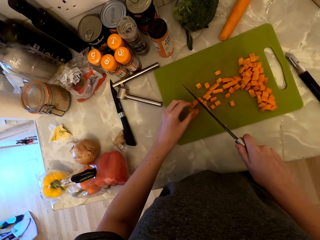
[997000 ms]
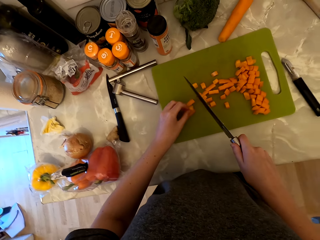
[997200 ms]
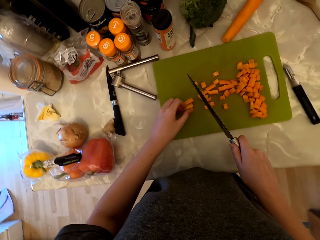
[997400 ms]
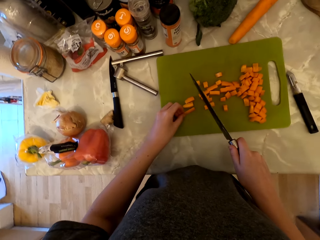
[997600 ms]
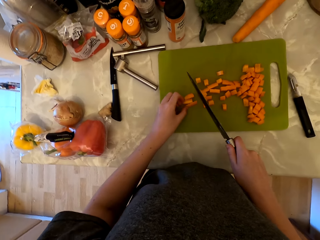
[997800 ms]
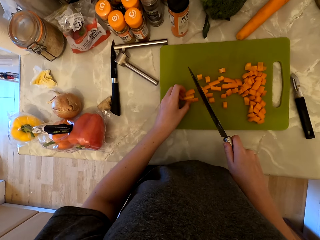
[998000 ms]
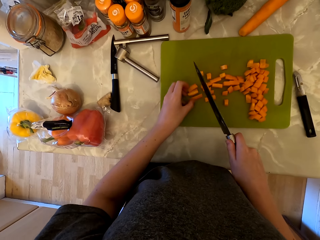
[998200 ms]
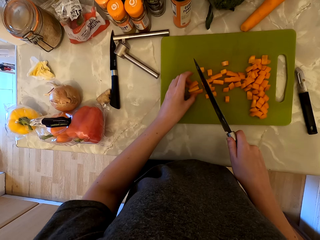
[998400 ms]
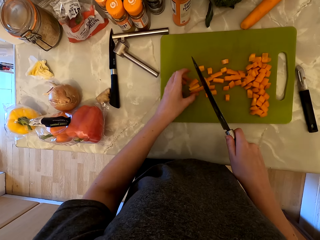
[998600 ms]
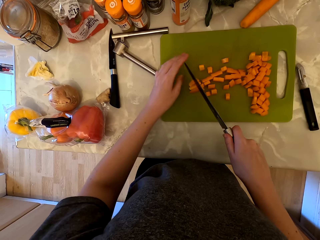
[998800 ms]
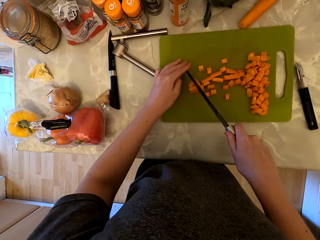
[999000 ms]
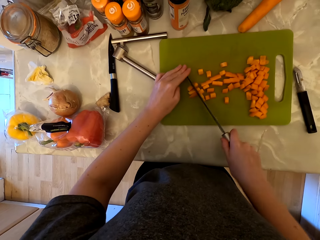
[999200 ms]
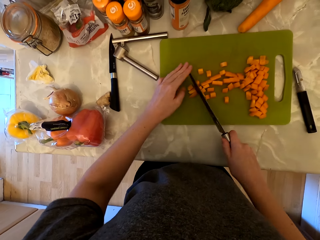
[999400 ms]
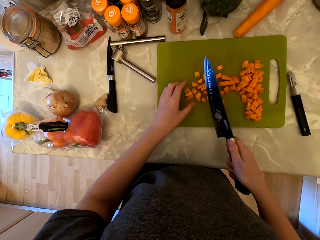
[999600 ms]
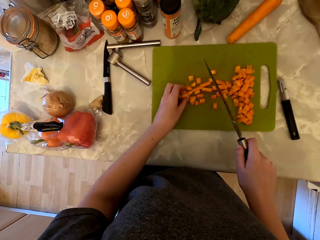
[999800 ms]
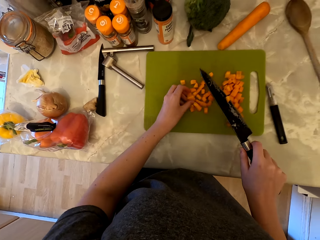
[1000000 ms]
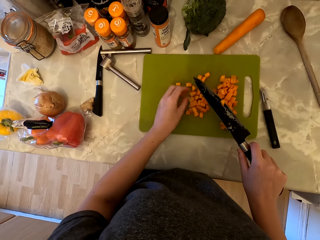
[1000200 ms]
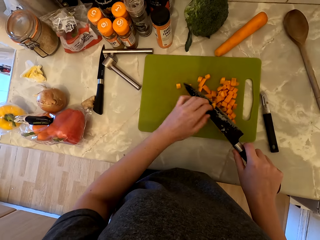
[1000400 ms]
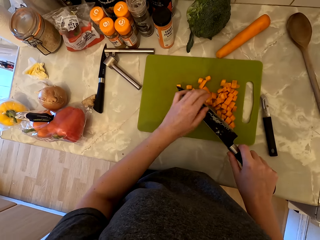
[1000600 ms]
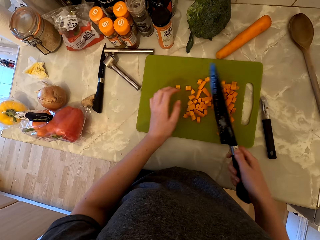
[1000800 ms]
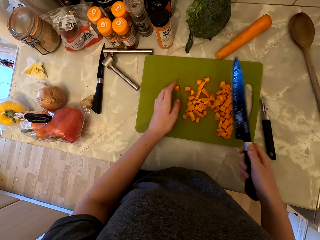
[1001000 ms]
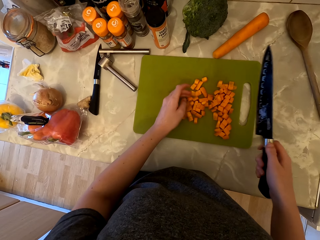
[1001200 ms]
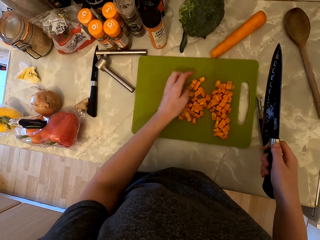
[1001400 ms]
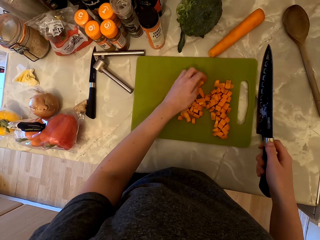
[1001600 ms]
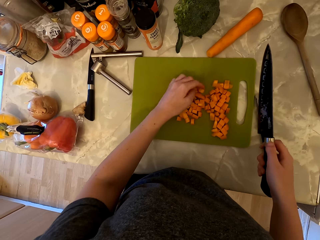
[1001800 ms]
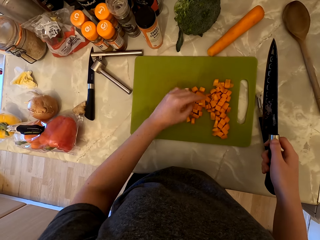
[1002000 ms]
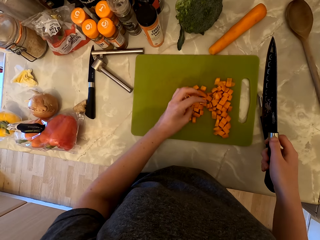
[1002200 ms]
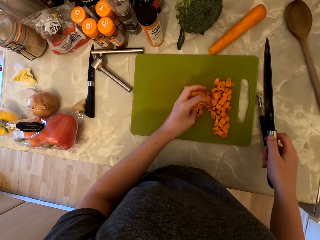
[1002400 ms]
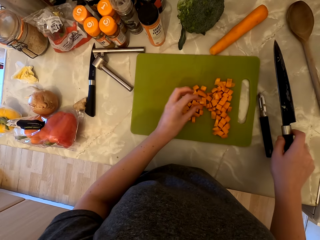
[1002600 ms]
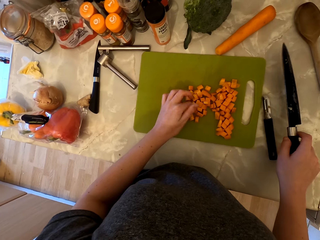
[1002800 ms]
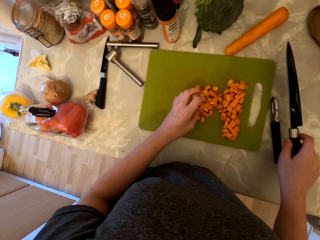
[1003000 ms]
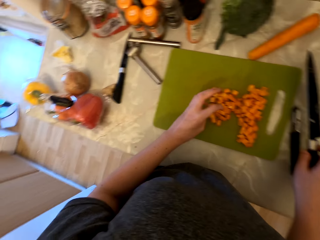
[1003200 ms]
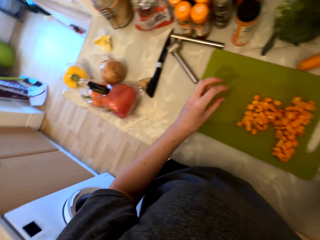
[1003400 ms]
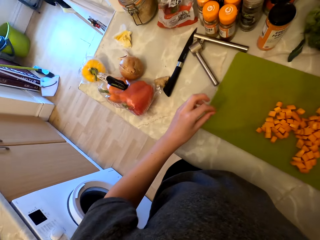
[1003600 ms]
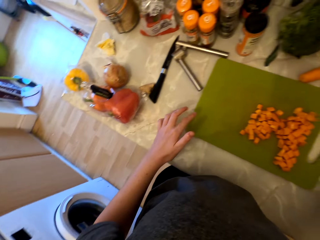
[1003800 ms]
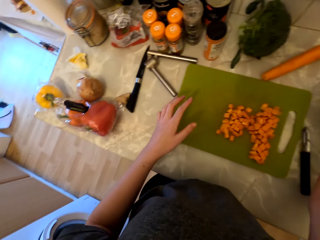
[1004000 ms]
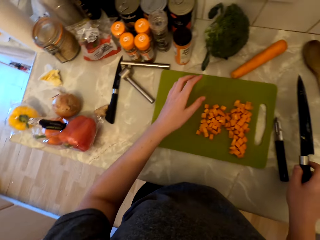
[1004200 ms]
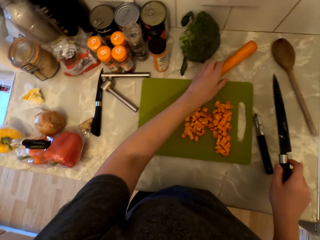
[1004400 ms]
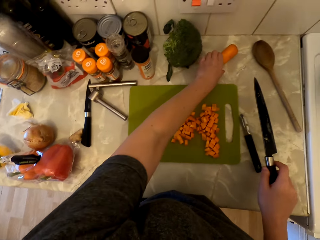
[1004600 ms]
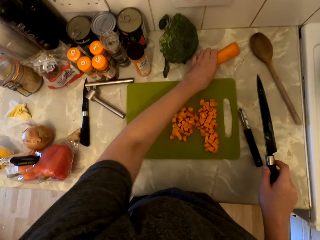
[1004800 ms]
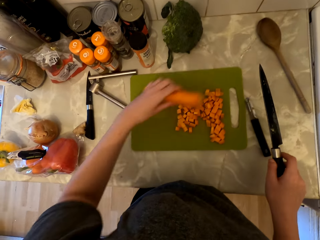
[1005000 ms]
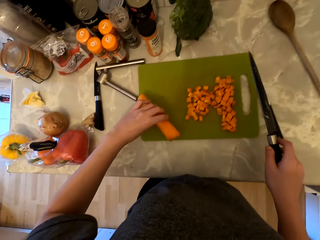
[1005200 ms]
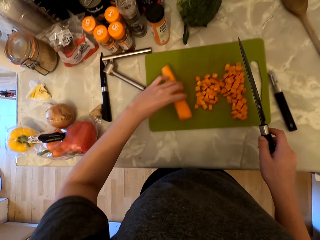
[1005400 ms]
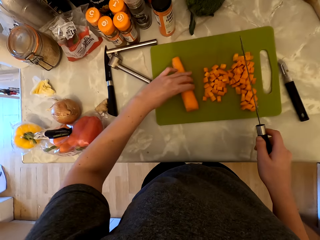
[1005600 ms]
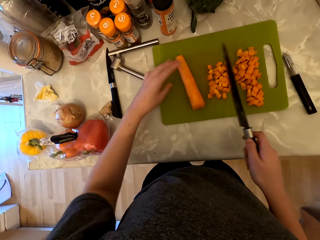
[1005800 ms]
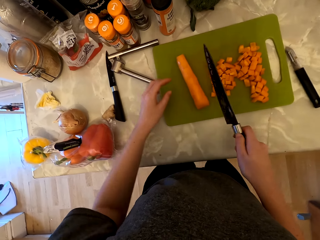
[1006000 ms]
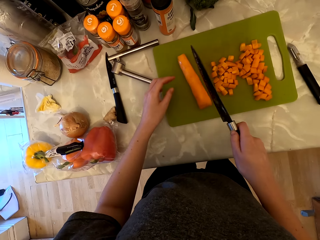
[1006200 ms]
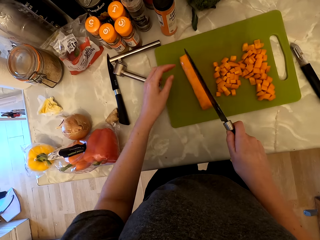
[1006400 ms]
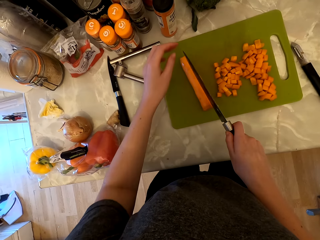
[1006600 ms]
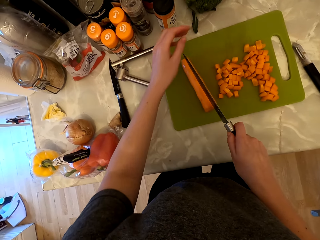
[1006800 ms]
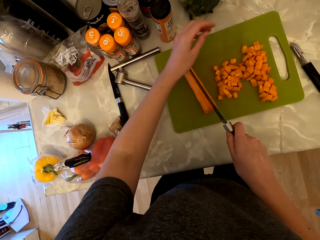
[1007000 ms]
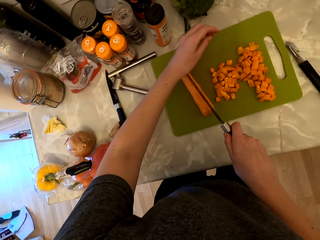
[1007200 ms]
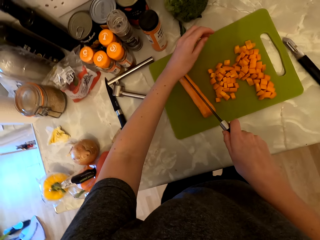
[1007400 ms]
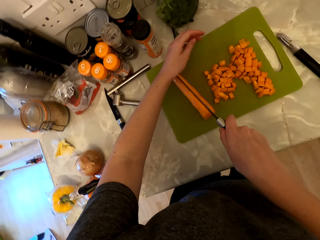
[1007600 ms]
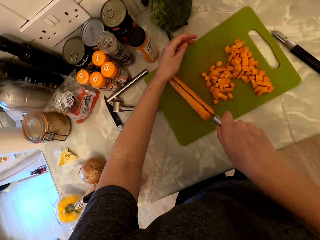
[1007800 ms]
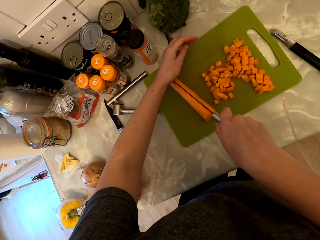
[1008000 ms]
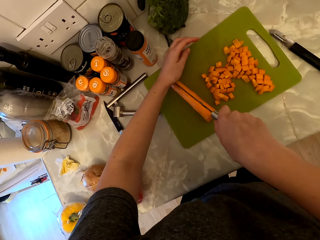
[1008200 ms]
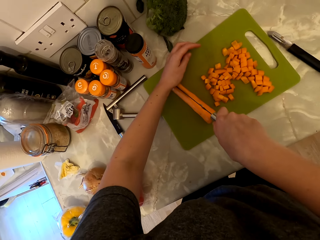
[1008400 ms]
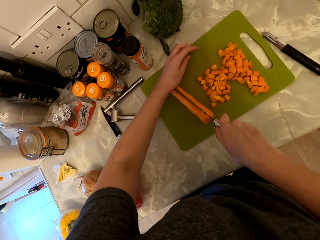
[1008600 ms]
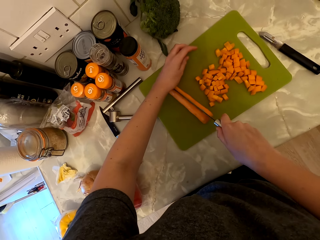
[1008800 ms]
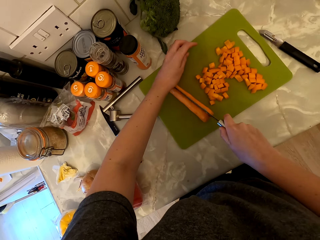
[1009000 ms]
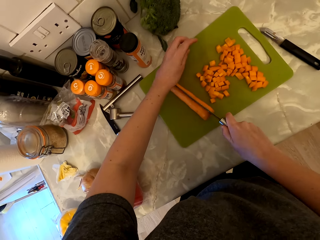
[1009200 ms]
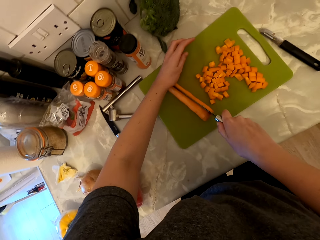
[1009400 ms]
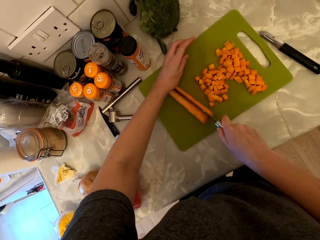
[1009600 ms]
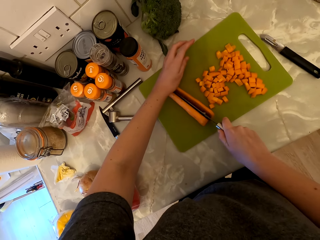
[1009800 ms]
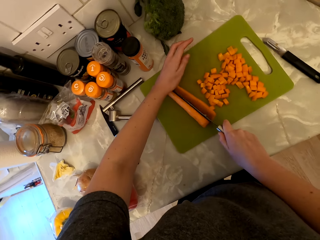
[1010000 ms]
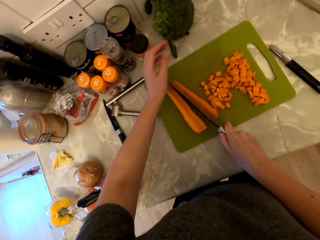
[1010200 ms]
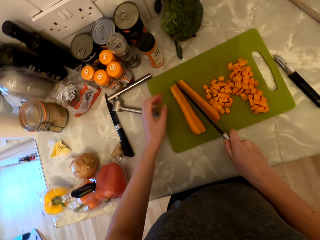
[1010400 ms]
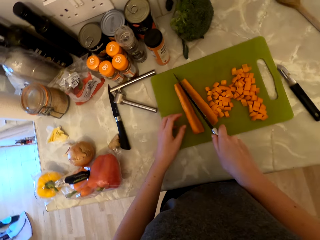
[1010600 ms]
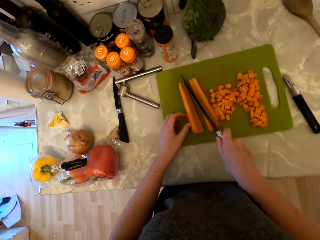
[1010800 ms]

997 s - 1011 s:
The camera wearer picks up the carrot on the countertop from the cabinet. They place the carrot on the chopping board. They hold the knife with both hands and cut the carrot in half.

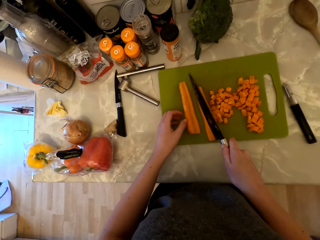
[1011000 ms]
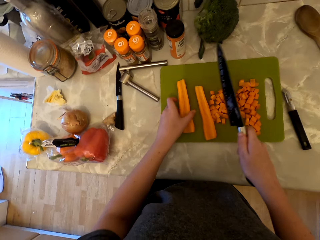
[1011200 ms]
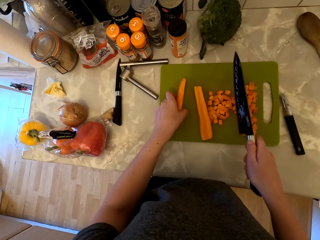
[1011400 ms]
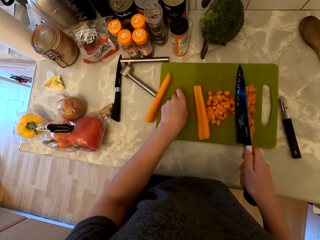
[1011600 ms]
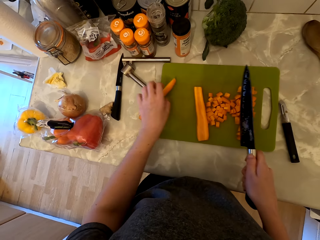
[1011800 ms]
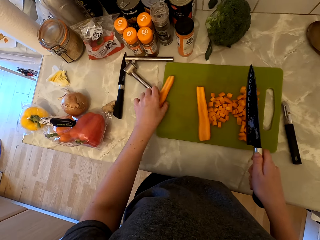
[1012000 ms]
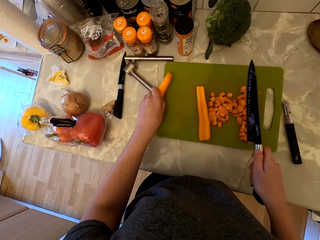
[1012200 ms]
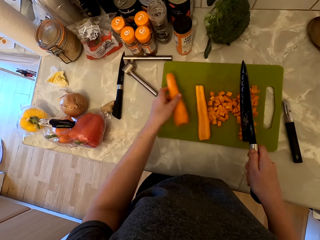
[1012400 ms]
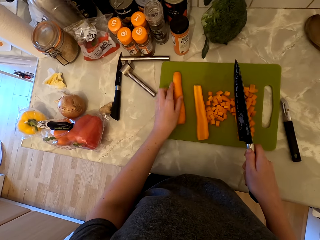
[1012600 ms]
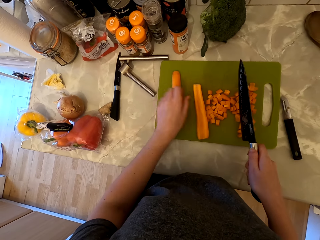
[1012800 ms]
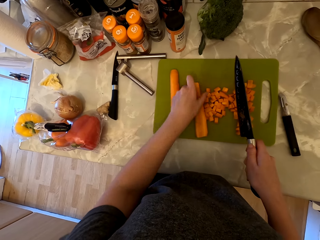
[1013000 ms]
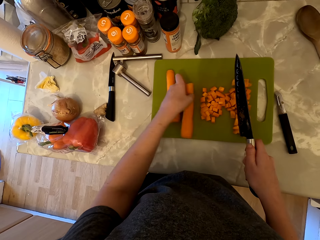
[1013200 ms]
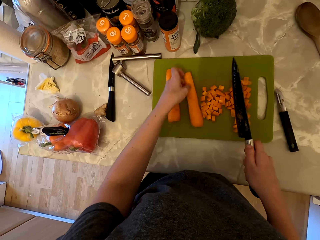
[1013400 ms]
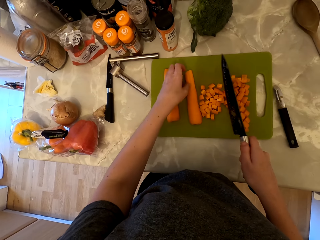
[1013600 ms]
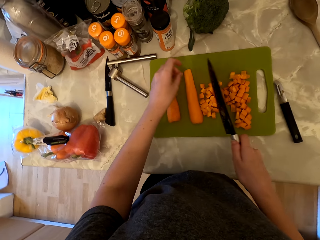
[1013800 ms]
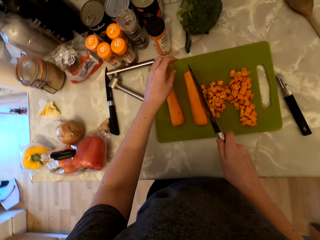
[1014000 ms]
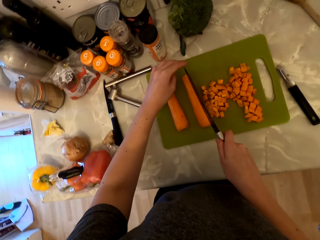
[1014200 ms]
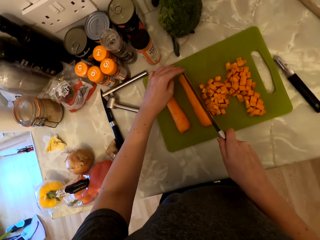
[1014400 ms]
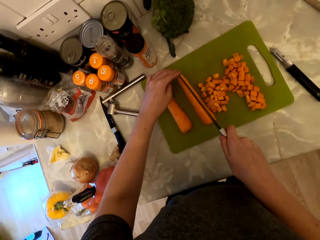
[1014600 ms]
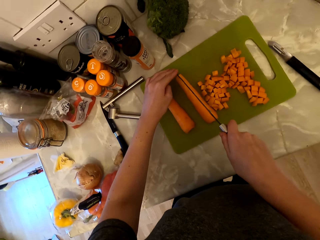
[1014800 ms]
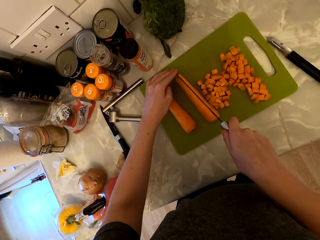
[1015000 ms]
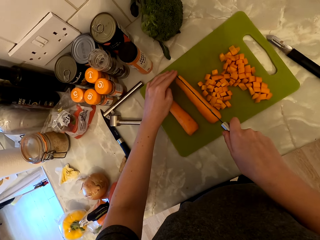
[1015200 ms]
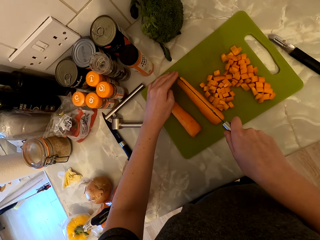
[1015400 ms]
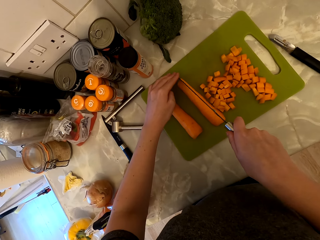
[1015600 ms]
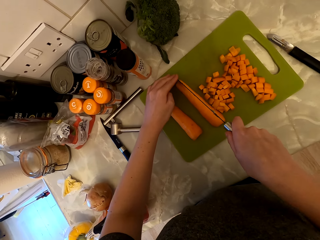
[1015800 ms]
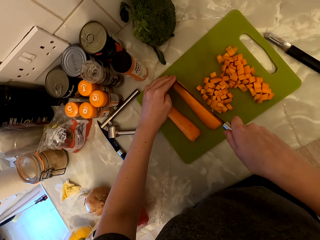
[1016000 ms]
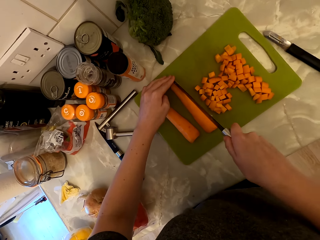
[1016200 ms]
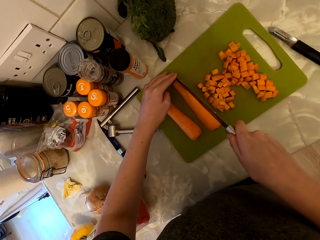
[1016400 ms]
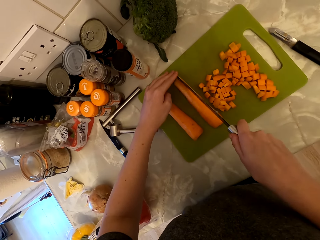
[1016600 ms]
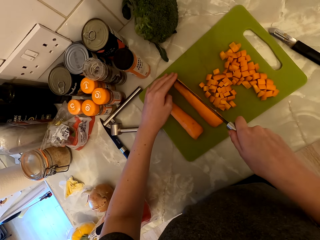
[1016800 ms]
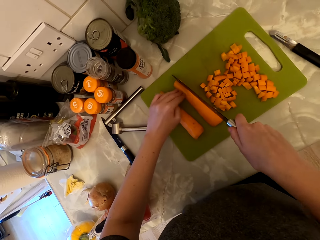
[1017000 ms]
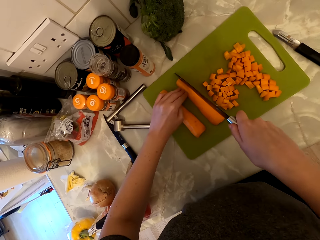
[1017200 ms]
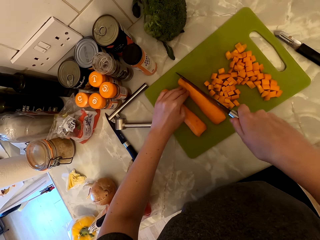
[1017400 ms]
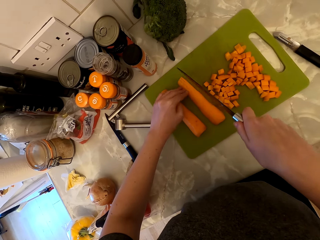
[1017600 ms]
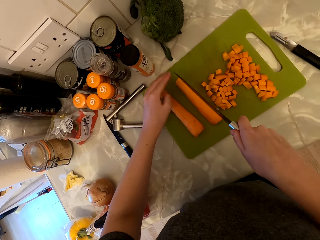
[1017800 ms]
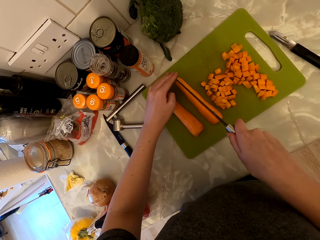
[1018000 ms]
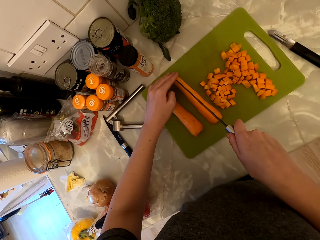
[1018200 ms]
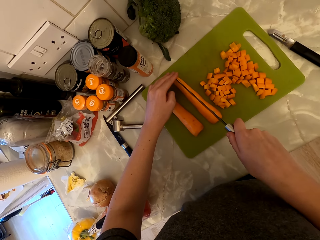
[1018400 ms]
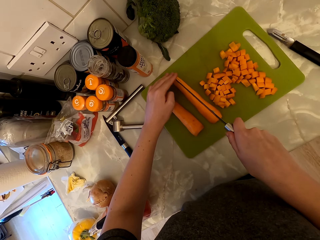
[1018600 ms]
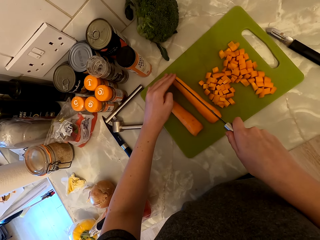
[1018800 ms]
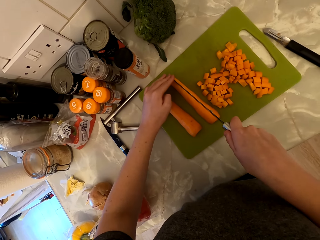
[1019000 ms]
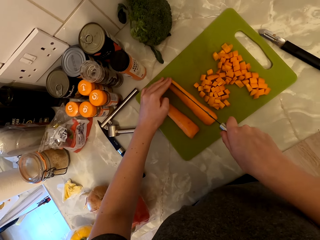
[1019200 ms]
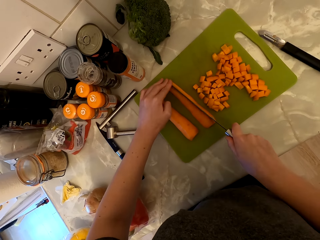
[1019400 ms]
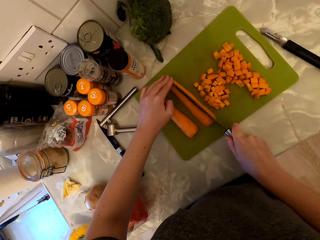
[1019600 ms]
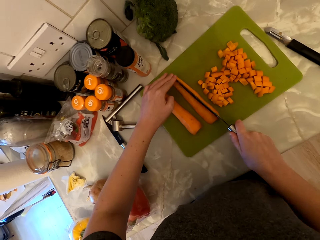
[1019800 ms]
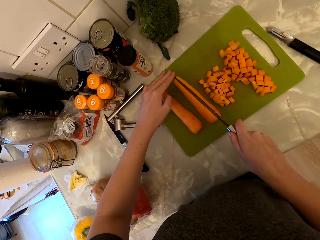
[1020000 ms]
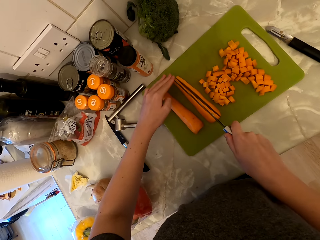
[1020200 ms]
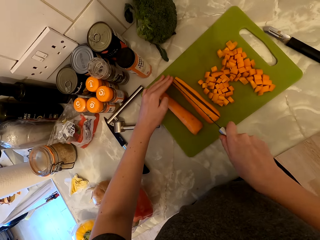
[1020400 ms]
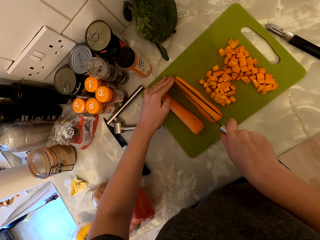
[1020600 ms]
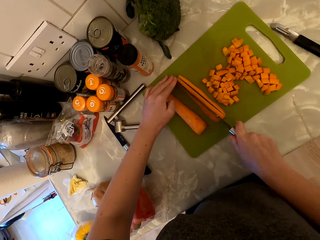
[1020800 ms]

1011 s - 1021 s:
The camera wearer picks up the carrot. They turn the carrot upside down. They hold the knife with both hands and cut the carrot into pieces.
